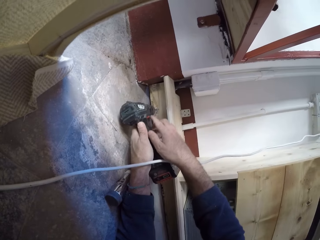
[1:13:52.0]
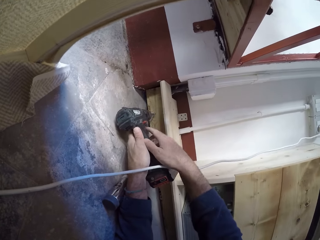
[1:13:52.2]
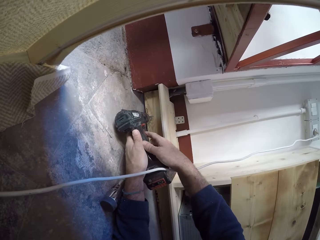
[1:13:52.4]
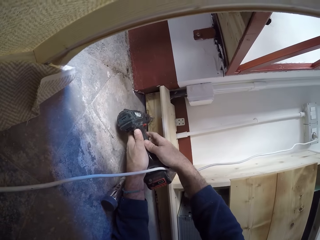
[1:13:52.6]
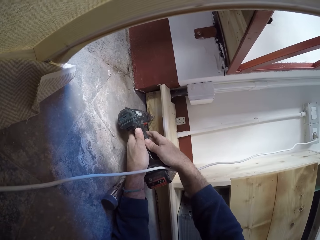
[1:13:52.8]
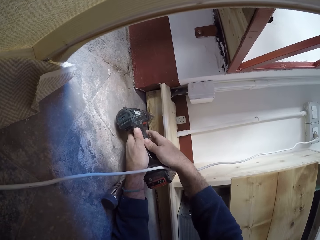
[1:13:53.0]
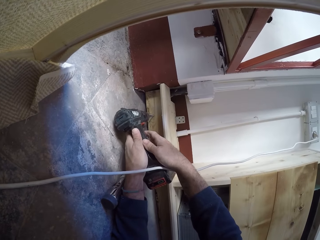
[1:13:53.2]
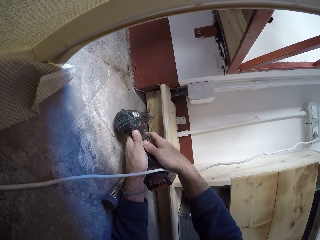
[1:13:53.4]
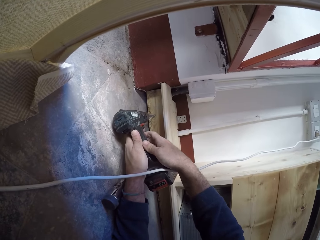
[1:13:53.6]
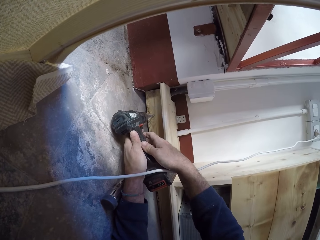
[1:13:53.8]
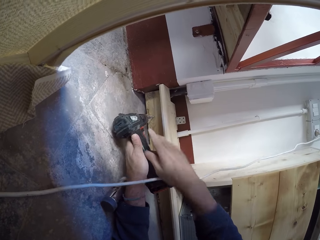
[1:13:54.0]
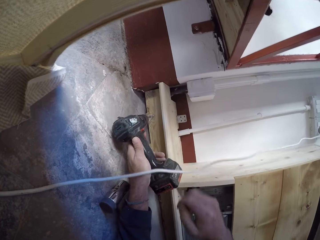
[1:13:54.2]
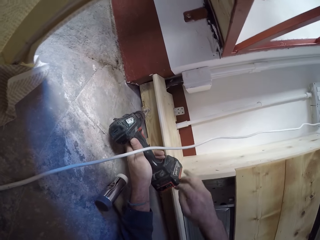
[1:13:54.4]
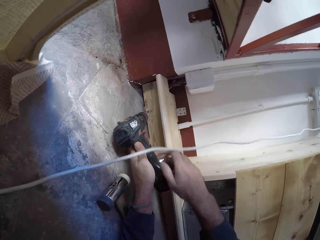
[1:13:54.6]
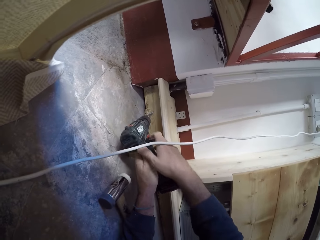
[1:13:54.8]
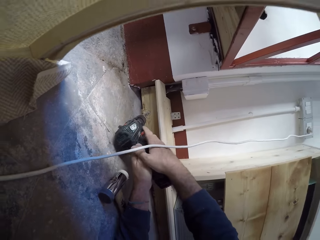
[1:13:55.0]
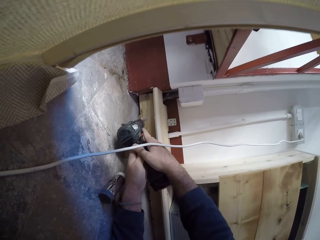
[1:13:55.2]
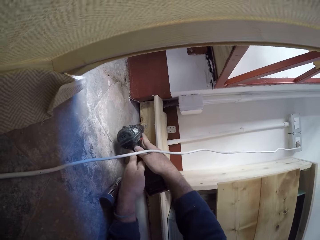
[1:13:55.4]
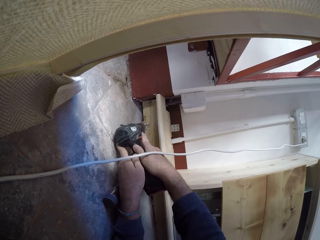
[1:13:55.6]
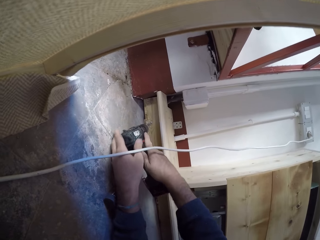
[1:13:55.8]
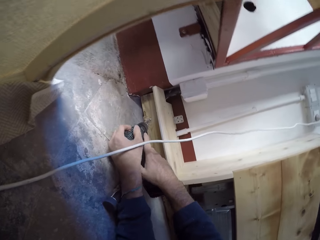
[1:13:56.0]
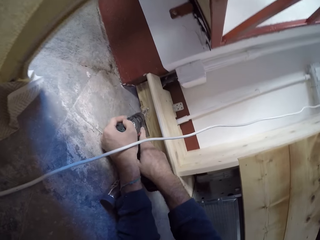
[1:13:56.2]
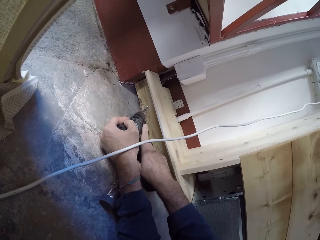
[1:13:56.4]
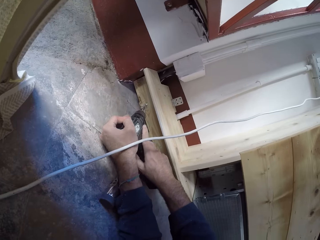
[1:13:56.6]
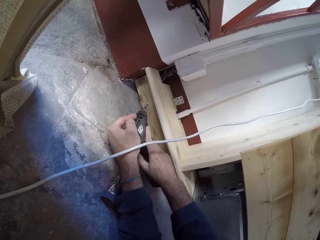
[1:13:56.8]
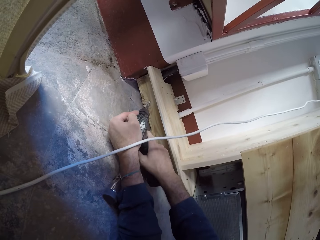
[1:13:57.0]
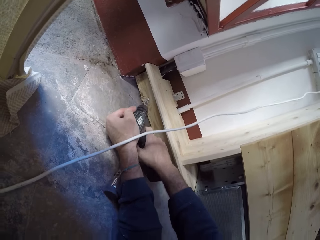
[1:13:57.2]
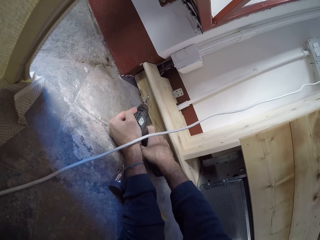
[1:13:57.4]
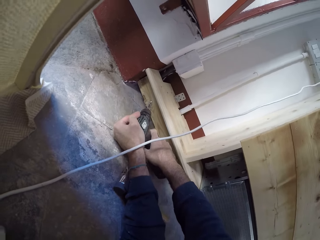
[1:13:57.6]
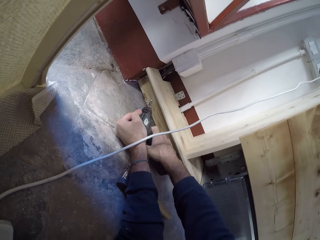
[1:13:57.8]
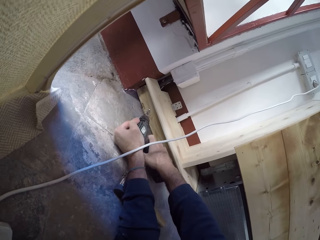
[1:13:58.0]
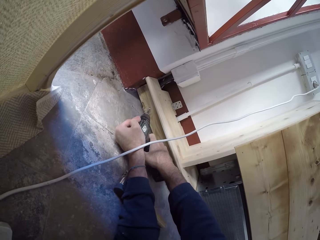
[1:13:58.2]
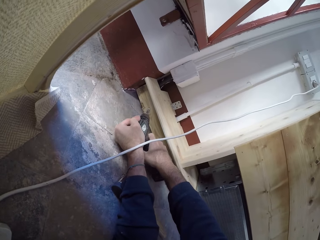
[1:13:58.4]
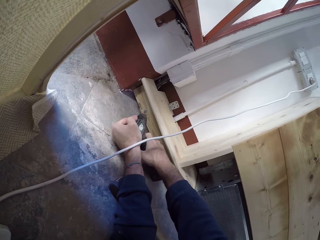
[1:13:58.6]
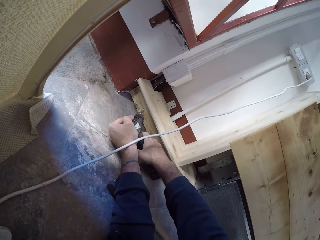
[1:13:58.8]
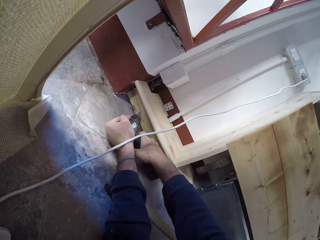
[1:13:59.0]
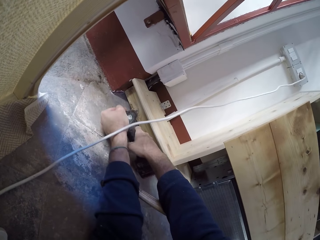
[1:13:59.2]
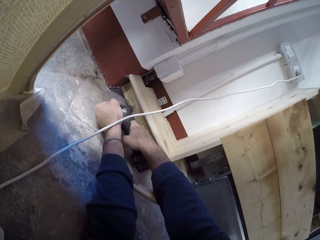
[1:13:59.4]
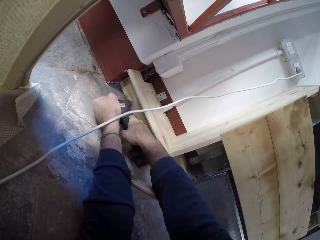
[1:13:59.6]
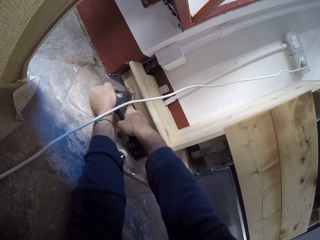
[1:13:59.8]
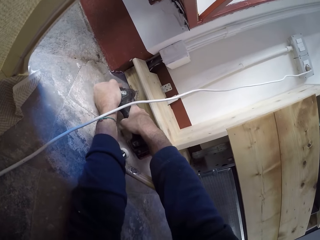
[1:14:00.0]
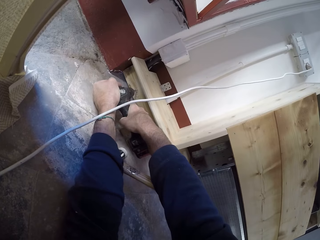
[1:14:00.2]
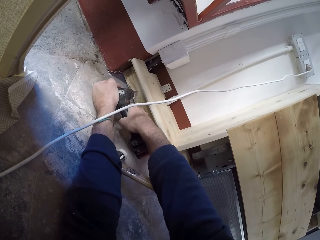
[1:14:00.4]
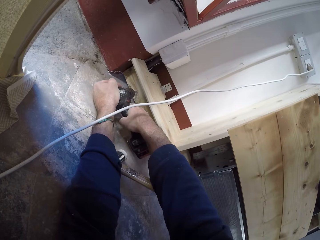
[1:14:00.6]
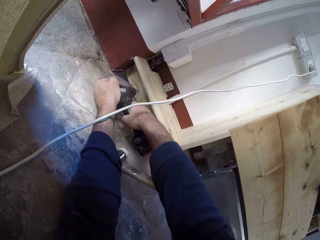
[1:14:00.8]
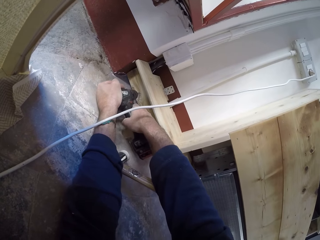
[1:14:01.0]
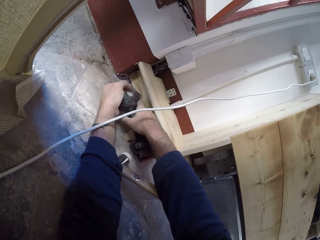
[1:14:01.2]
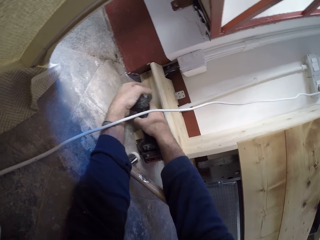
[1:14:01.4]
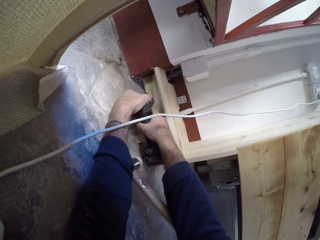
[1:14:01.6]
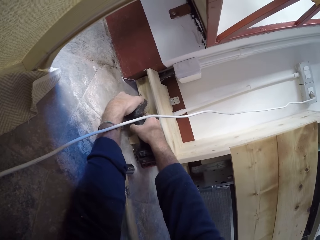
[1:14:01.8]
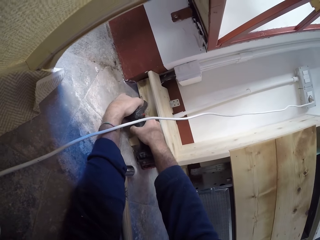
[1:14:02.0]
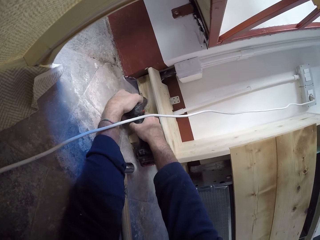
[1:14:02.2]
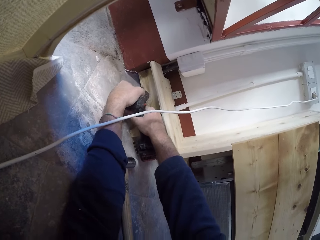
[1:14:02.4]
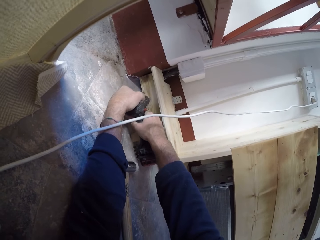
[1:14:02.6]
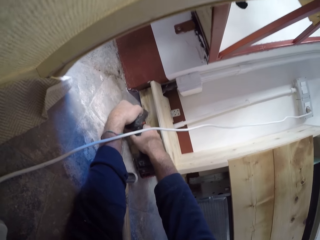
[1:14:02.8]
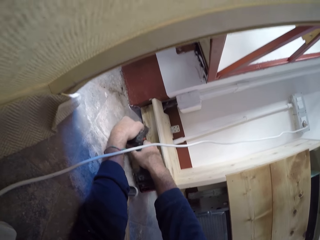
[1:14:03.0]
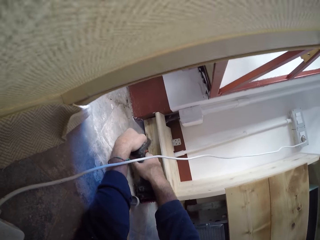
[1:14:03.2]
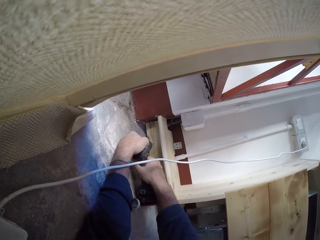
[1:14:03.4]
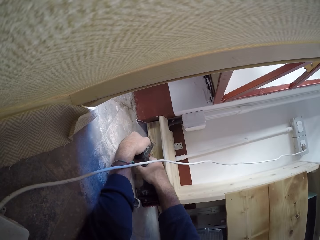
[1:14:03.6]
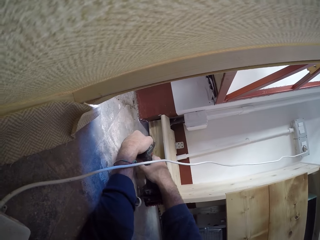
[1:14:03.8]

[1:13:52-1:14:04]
The camera wearer retracts the screw from the wooden furniture with the power drill together with both hands. They drill in the screw into the wooden furniture with the power drill together with both hands.

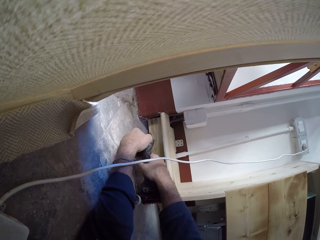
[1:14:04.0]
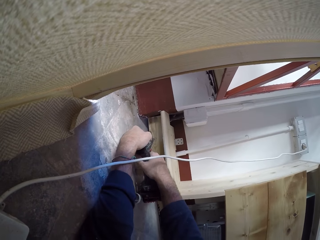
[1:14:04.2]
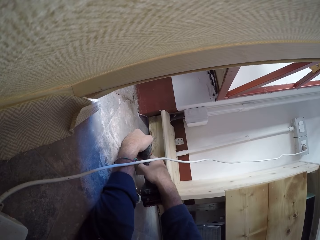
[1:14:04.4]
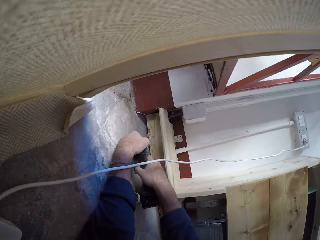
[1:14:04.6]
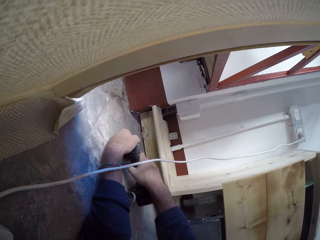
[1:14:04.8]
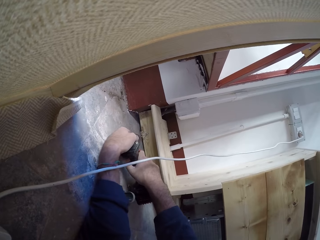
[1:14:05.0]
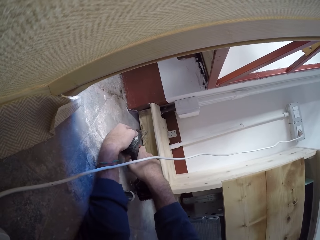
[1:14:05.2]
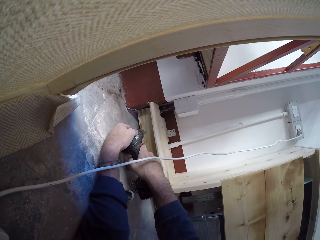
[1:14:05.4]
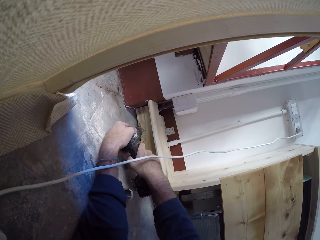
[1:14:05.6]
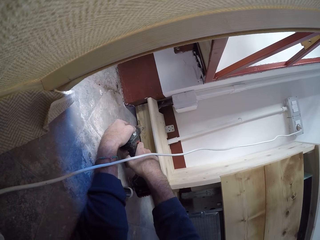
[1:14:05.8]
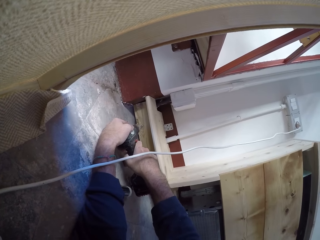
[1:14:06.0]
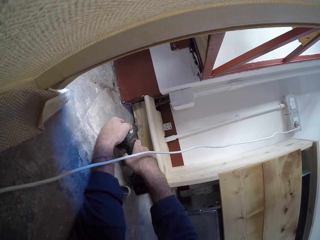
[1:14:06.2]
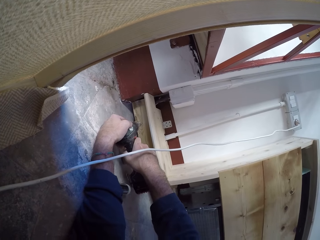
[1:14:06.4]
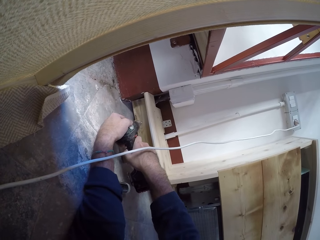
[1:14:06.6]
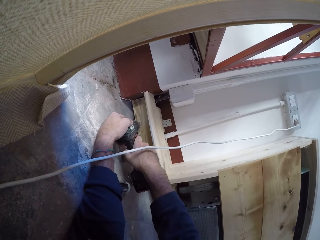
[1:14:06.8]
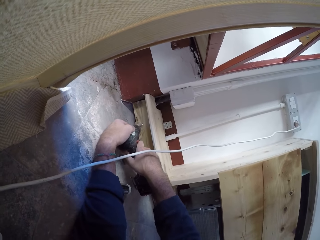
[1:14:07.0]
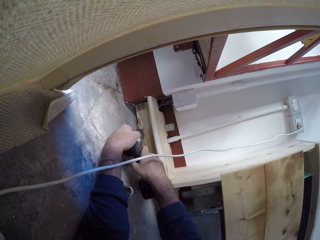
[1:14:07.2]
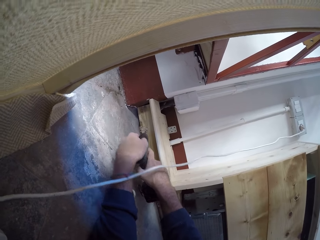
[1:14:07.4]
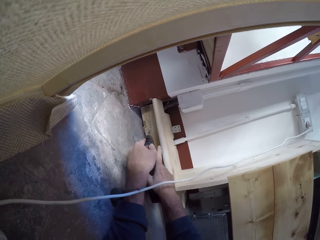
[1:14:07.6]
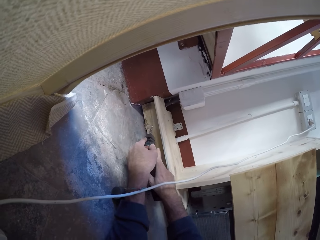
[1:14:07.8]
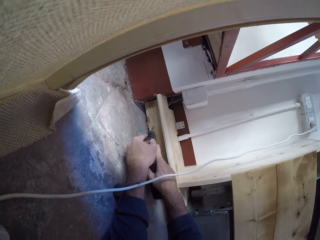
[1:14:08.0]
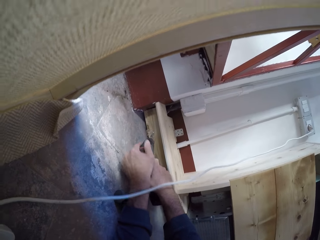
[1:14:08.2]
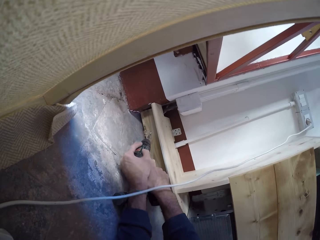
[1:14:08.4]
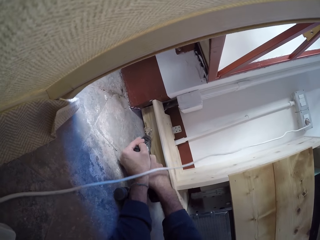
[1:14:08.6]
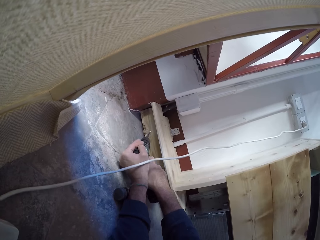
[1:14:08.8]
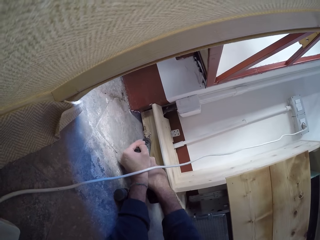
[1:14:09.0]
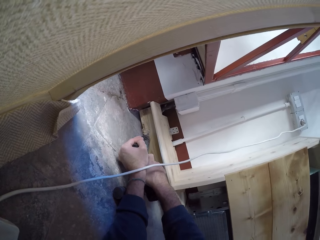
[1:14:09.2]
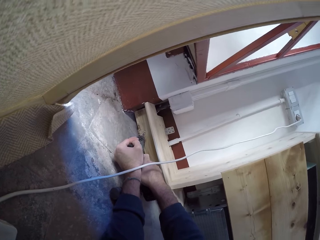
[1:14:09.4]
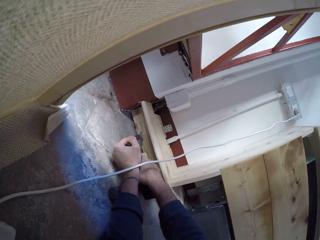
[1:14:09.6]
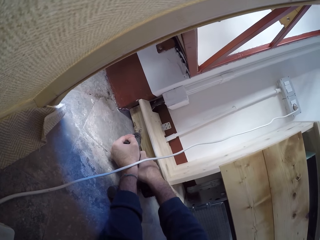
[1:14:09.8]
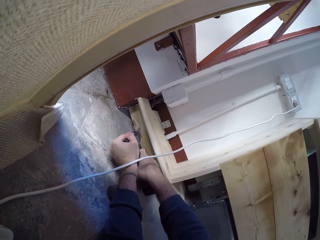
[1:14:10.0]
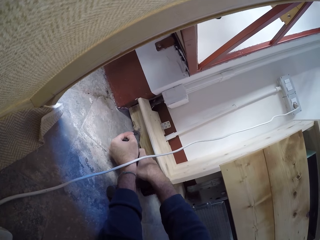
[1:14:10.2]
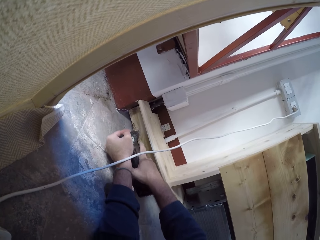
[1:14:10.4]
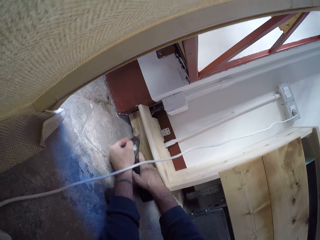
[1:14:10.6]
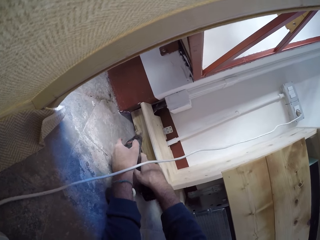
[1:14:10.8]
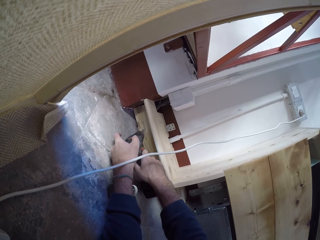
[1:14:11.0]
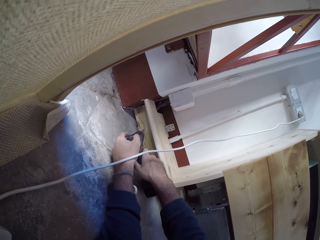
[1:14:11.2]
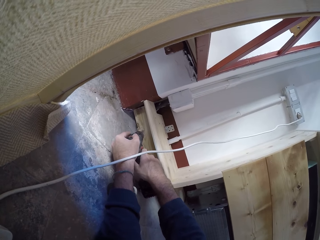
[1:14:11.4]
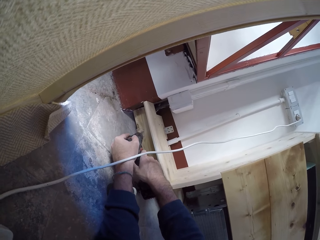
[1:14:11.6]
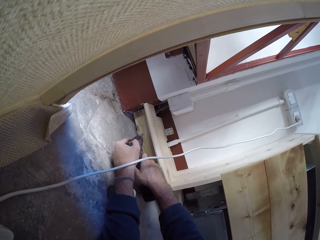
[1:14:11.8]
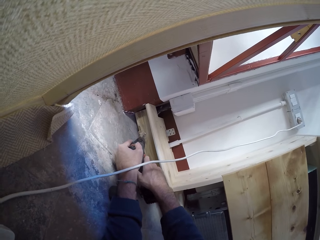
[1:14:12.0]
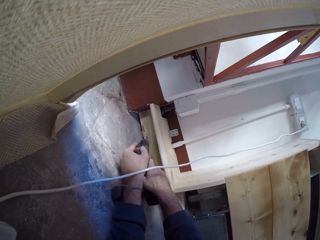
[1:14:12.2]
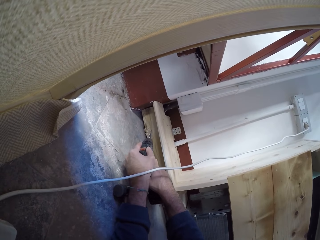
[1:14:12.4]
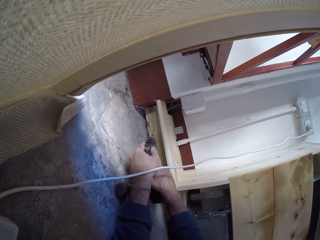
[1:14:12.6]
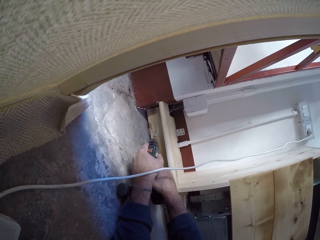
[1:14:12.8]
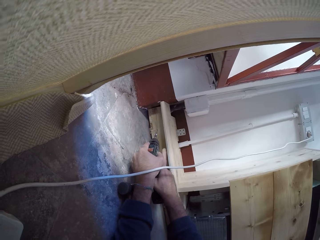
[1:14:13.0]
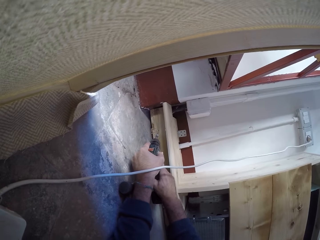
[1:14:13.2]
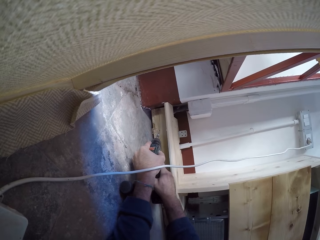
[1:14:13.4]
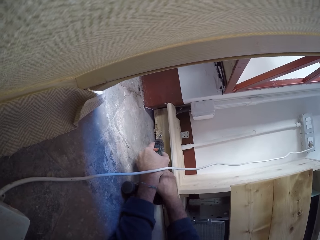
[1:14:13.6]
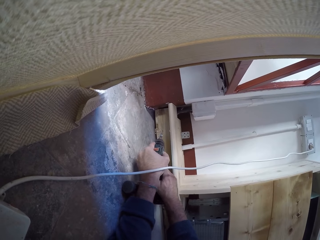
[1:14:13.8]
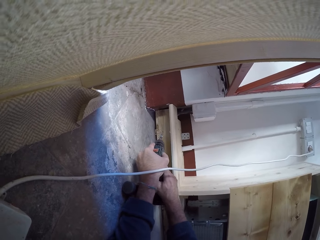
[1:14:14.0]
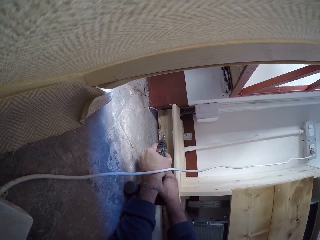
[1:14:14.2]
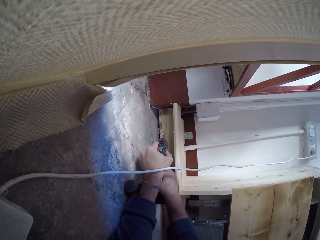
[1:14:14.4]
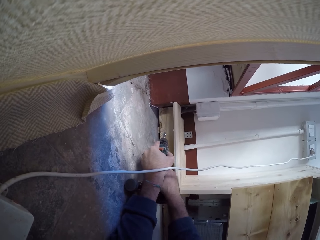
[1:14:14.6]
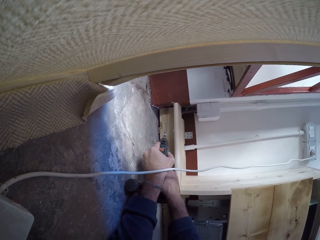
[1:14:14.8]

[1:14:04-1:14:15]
The camera wearer drills in the screw into the wooden furniture with the power drill together with both hands. They retract the screw from the wooden furniture with the power drill together with both hands.
